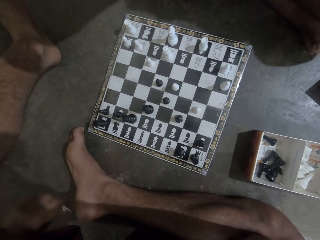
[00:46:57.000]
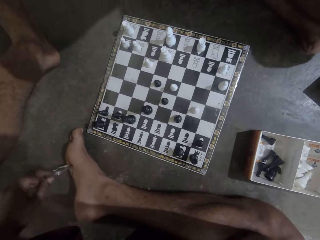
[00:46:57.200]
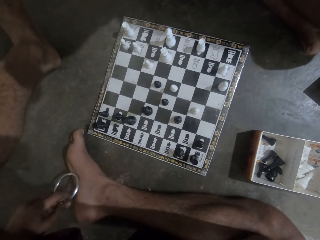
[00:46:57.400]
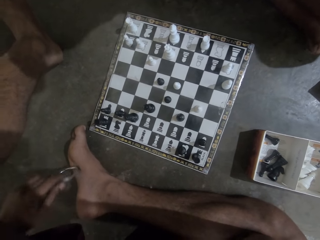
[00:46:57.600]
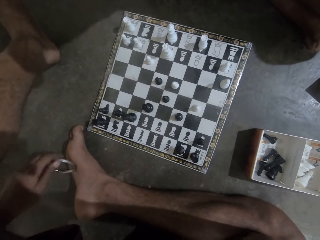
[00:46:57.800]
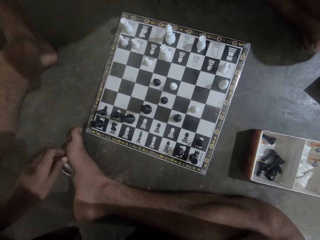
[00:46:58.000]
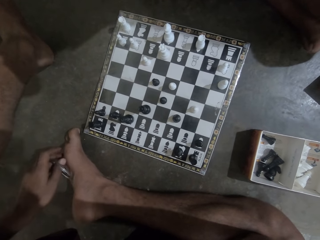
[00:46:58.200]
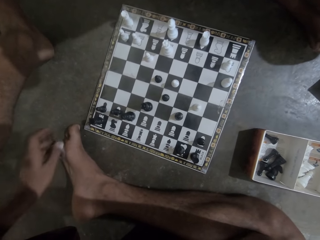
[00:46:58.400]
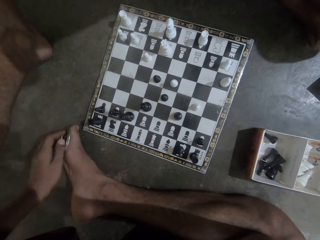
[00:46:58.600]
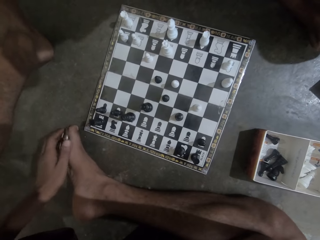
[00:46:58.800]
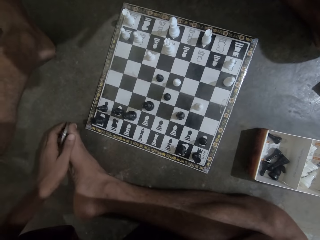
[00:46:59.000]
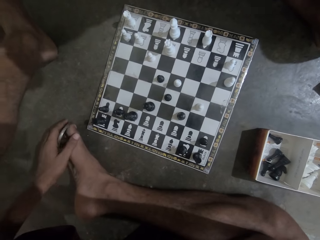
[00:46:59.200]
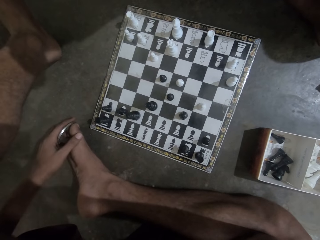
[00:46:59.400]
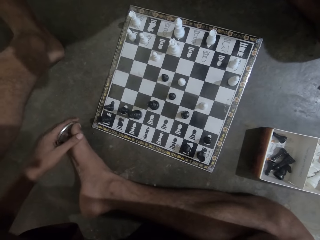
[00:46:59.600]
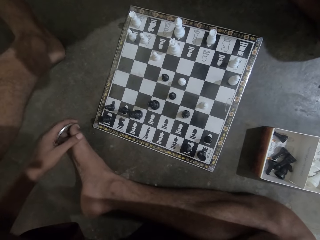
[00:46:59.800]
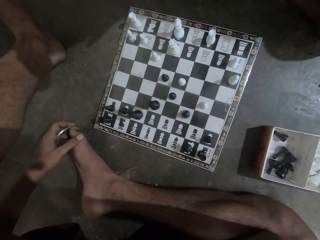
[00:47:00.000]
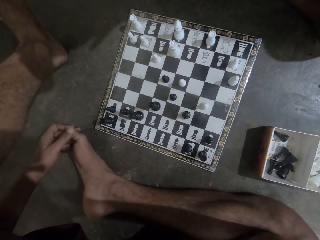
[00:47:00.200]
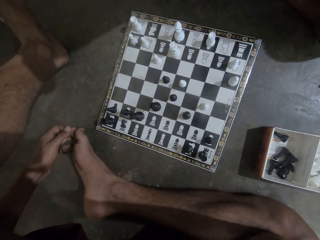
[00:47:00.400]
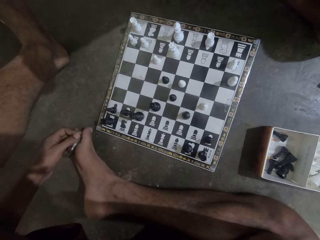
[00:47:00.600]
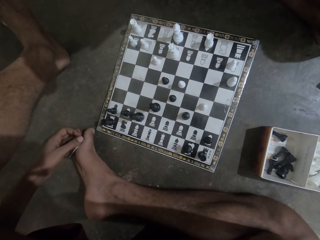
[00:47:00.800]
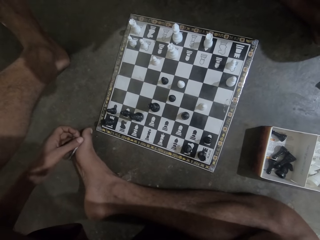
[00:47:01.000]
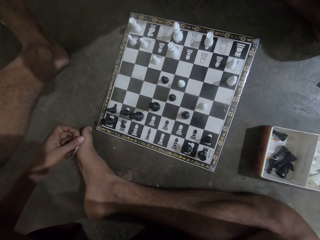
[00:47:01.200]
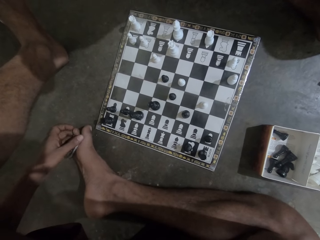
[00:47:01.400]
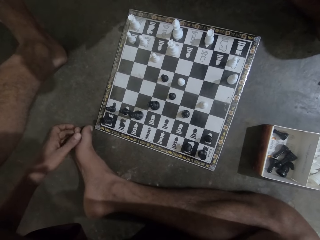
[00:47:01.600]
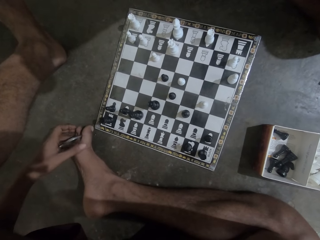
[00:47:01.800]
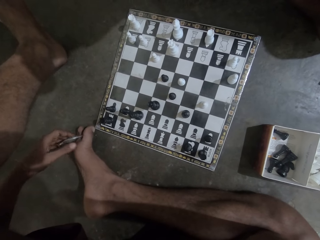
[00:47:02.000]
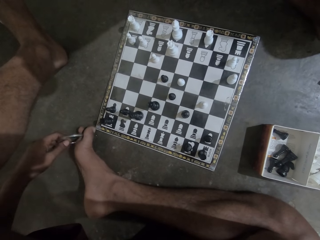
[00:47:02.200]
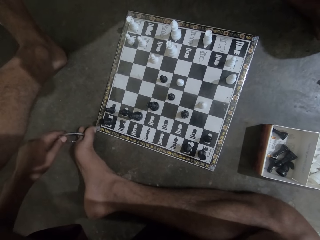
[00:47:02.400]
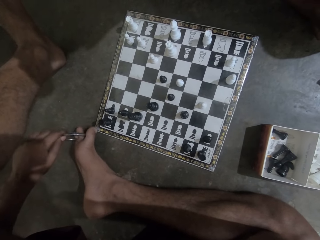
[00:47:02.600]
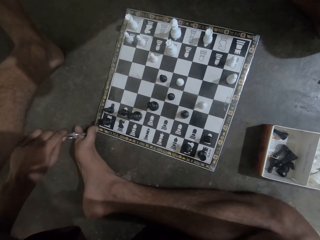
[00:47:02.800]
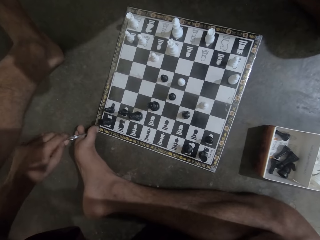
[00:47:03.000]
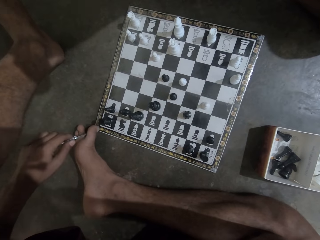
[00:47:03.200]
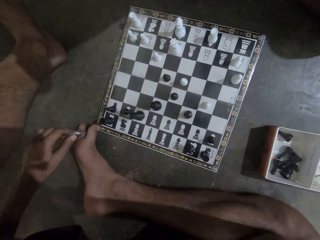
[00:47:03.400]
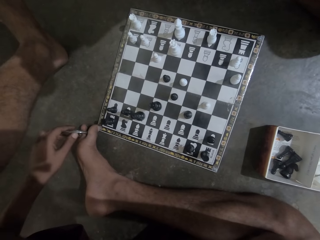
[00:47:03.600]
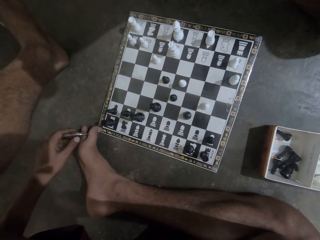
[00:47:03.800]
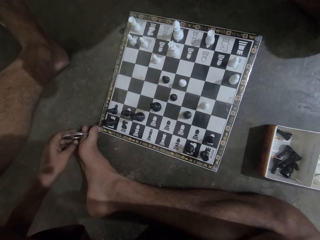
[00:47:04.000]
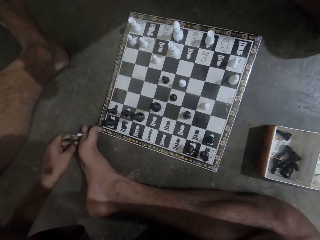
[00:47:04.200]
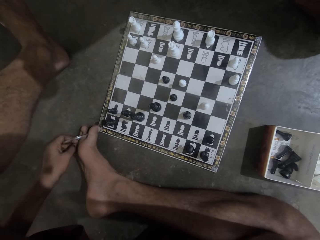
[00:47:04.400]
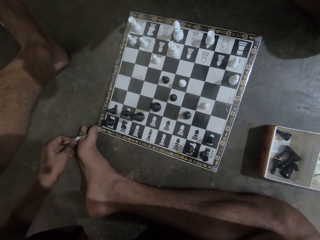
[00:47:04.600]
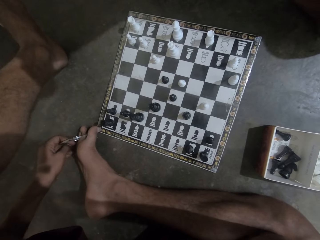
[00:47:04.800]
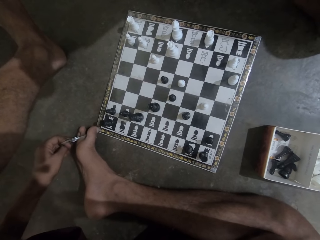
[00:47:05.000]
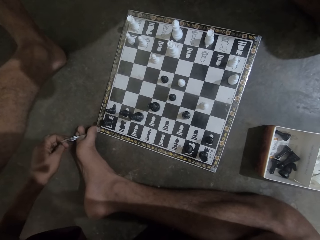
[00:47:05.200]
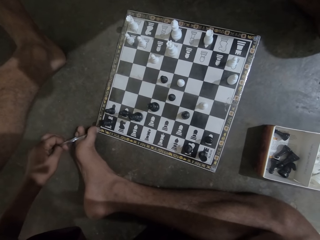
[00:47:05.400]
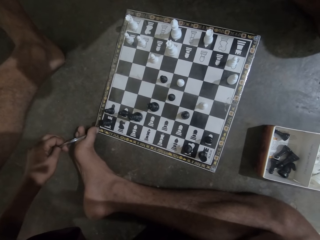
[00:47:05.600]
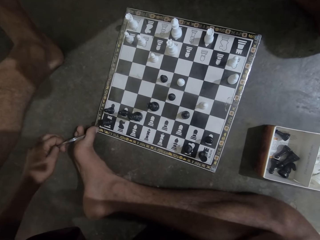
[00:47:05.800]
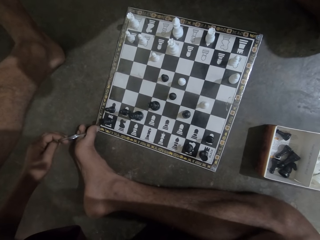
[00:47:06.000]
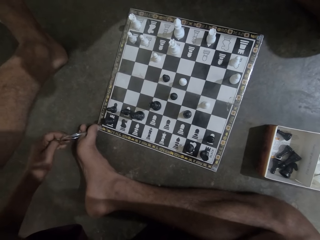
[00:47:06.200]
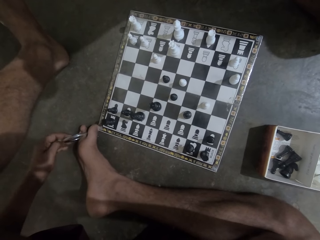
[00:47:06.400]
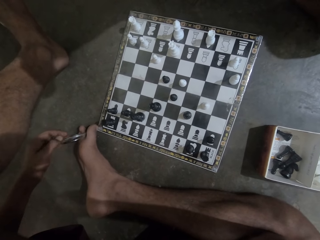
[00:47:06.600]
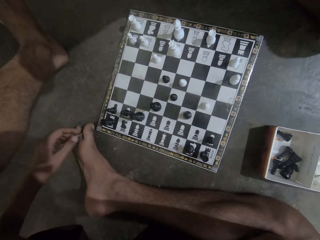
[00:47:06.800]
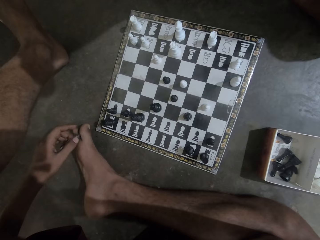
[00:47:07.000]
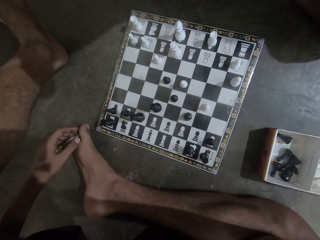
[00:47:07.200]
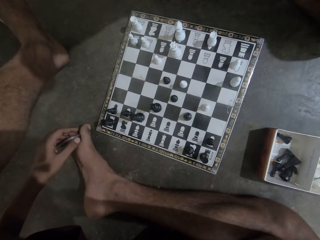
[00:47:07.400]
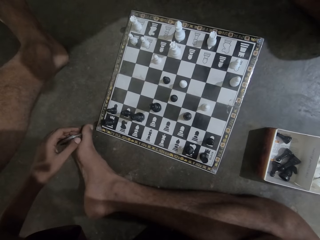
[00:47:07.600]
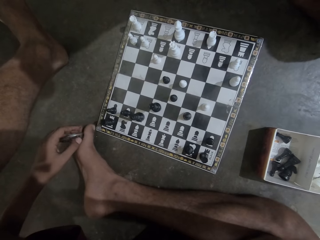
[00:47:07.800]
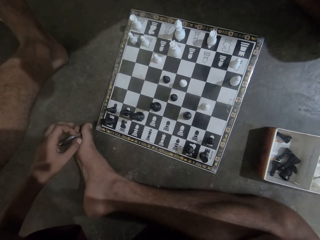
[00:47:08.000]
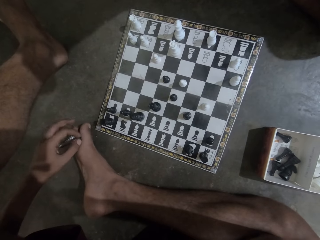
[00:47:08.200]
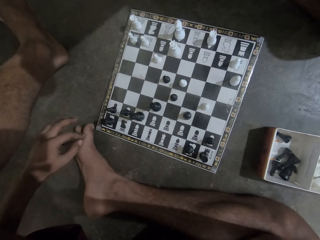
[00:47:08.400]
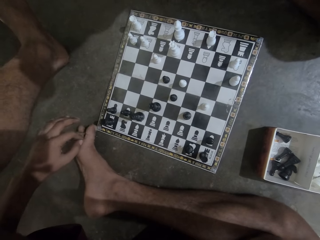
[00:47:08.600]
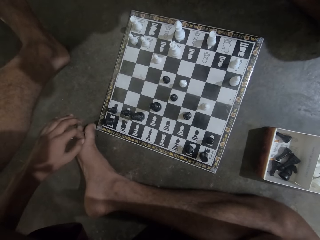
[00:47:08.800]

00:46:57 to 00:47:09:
The camera wearer picks up a bangle or metal ring on the floor with his left hand. He holds the metal ring. He puts the bangle around his toe. He pulls at the bangle around his toe.

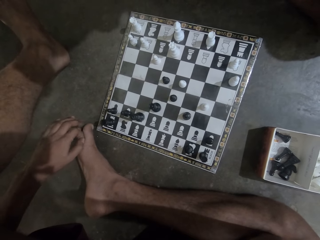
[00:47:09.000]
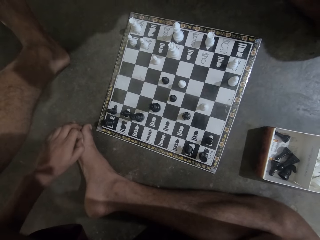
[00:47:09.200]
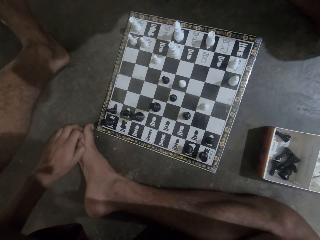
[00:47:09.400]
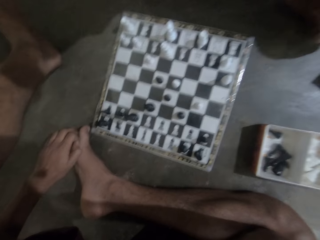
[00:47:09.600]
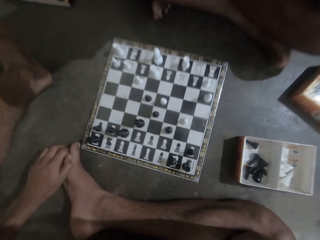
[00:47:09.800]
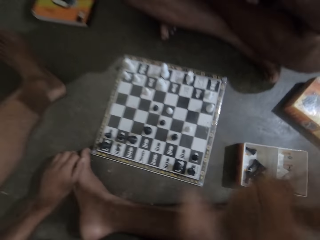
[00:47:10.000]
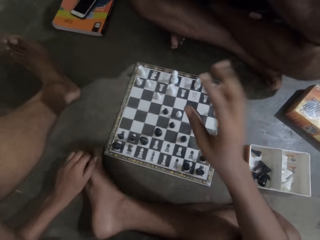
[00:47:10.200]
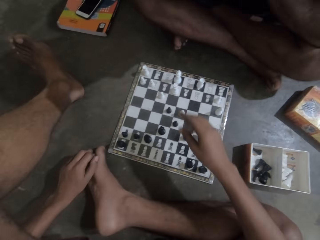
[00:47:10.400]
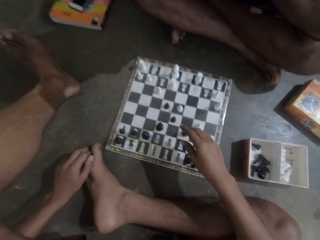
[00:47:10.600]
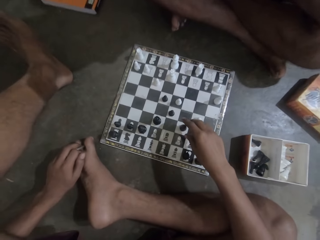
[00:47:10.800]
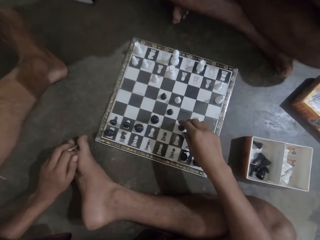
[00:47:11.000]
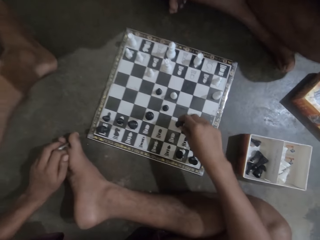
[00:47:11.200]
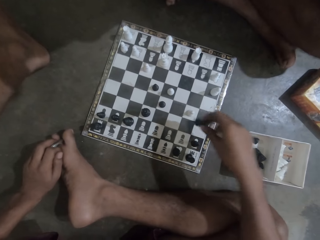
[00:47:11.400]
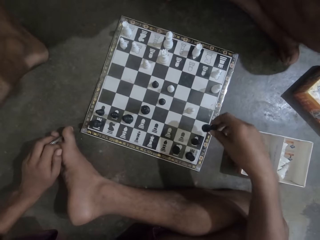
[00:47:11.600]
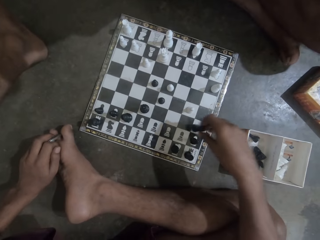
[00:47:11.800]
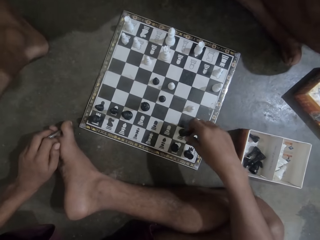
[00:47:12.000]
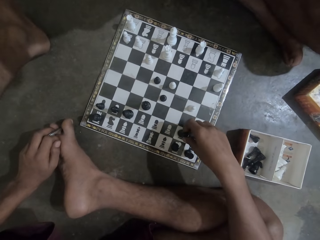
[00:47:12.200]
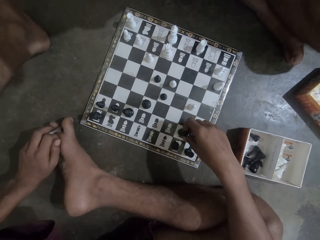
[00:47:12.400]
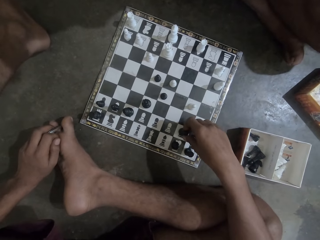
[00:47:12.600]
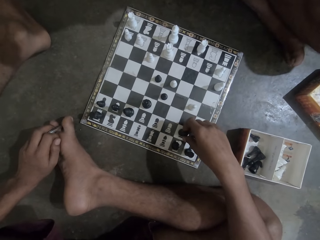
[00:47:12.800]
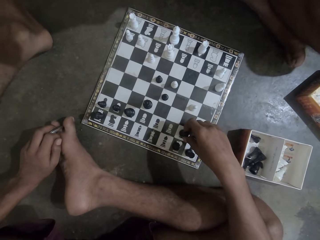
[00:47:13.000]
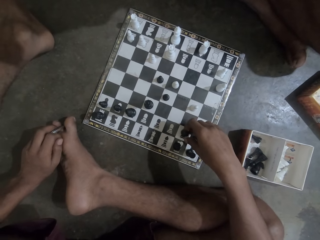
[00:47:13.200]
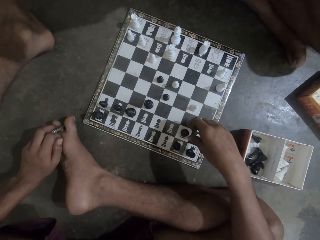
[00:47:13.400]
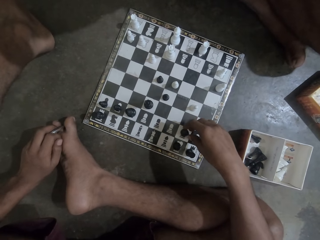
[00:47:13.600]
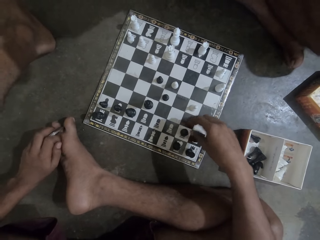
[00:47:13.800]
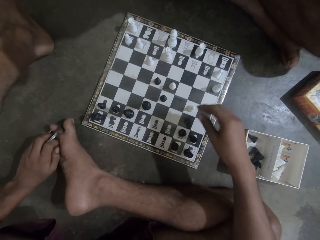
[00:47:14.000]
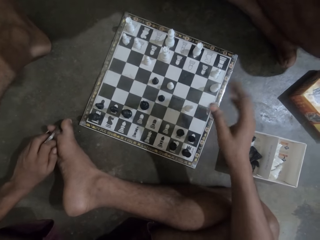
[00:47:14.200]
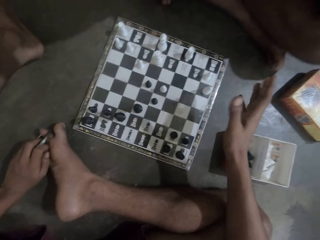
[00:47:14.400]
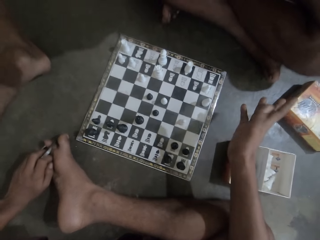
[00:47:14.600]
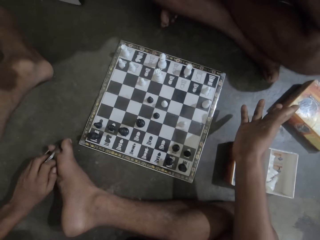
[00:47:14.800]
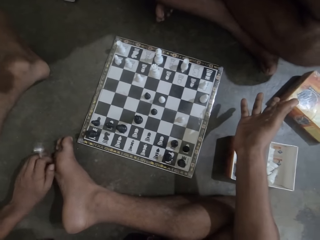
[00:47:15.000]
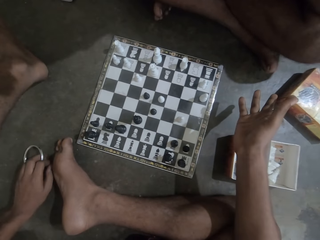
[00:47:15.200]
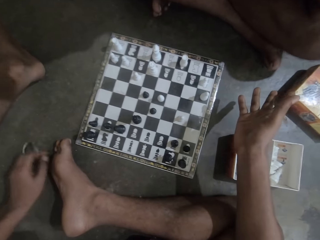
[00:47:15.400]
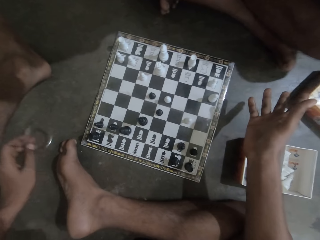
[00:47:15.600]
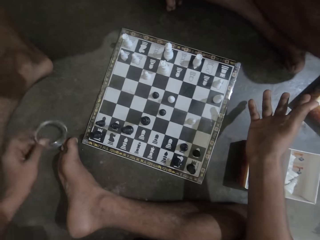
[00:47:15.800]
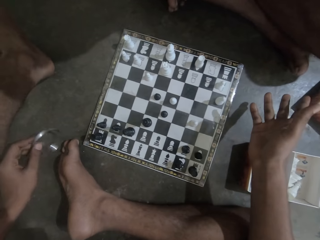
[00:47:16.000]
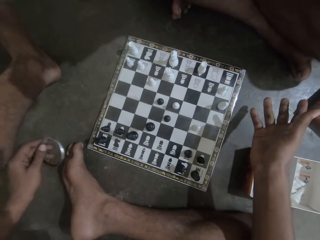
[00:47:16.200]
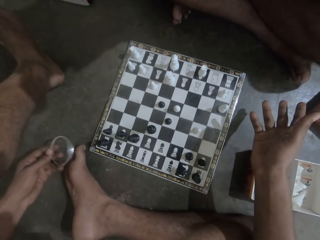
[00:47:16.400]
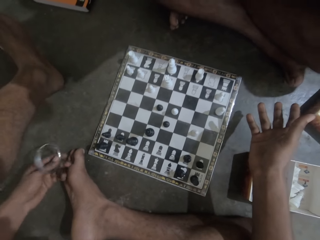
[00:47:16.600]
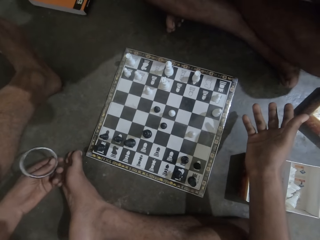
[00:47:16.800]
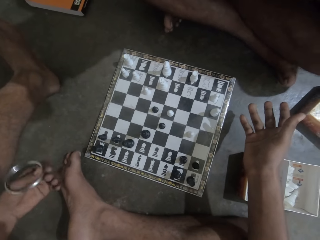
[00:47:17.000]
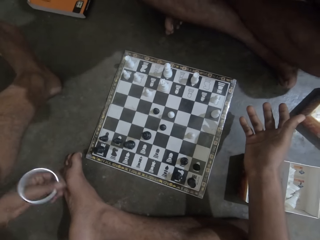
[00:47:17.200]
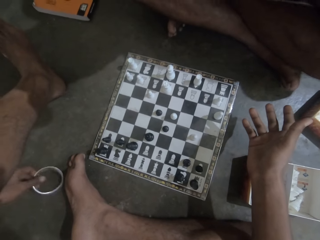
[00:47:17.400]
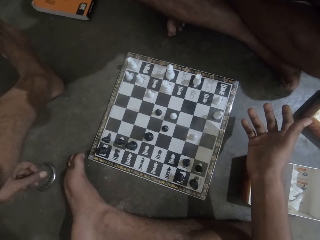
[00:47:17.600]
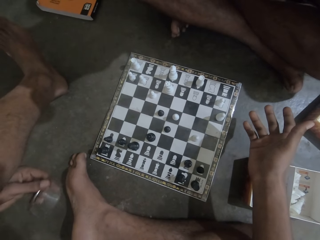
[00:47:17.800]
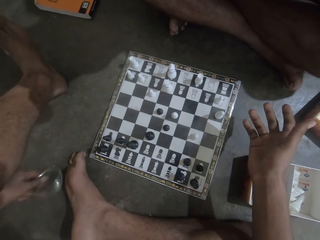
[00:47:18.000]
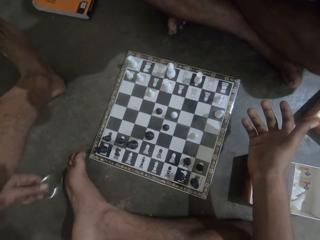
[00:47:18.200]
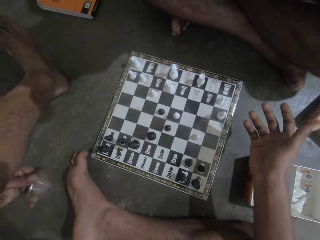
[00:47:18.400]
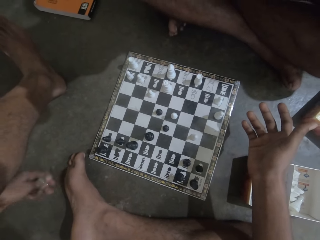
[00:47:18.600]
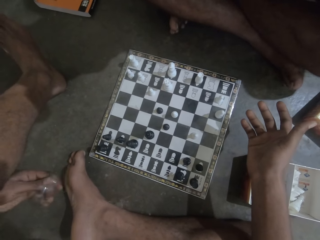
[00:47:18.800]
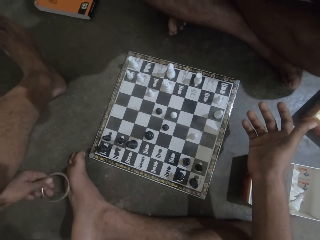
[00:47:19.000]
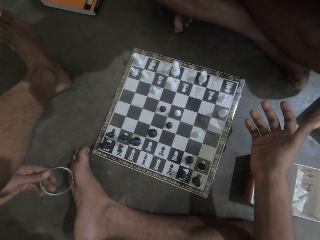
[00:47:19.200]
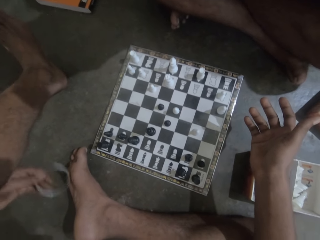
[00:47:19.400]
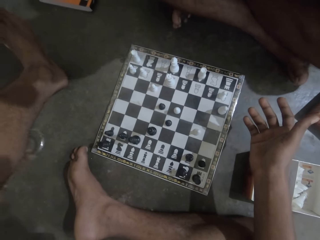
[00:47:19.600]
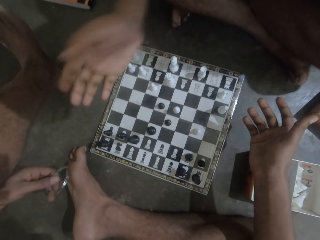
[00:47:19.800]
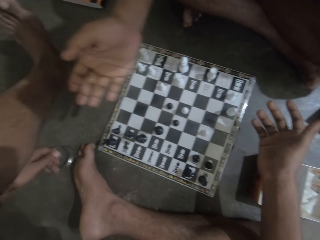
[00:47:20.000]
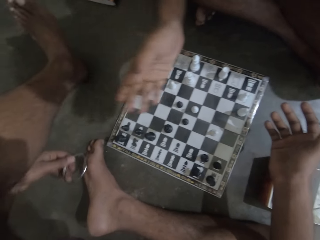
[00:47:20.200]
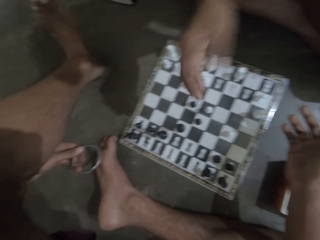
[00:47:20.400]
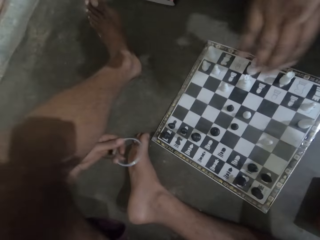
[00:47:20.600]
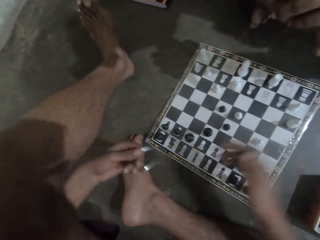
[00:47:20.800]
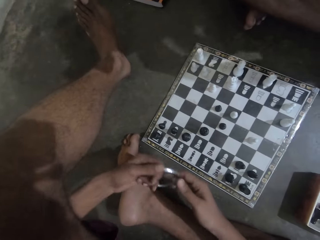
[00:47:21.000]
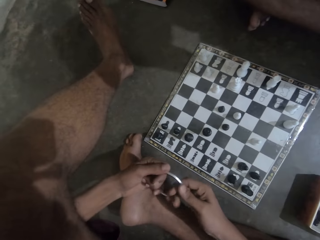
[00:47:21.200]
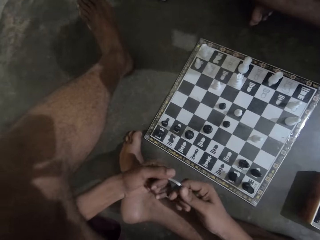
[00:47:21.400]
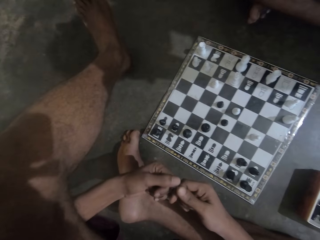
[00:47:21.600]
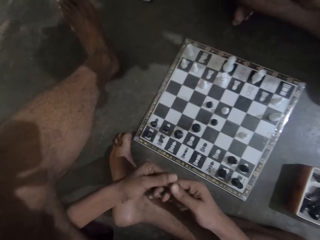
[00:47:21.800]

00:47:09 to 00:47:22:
The camera wearer holds a chess piece. He moves the chess piece on the chess board. He unhands the chess piece. He removes the bangle or metal ring from his toe. He shakes the bangle repeatedly. A man moves the hand over the chess board. The man demonstrates with his right hand. The camera wearer holds the metal ring.
